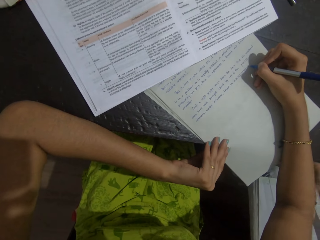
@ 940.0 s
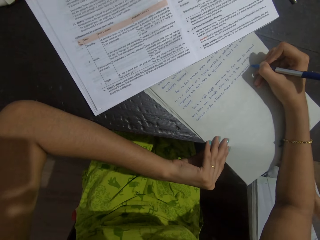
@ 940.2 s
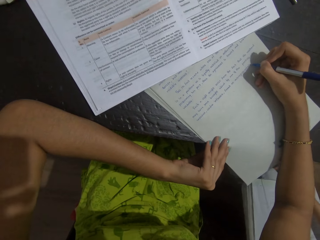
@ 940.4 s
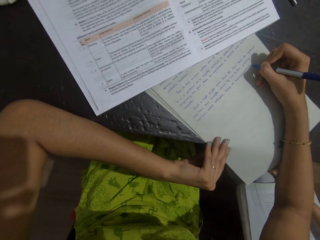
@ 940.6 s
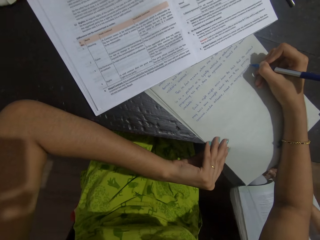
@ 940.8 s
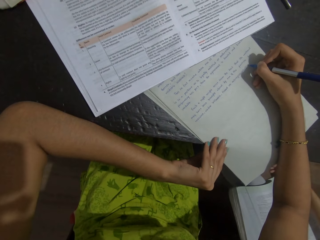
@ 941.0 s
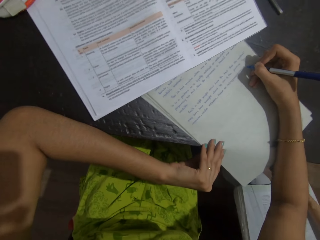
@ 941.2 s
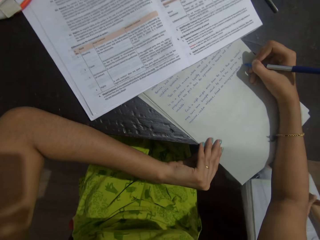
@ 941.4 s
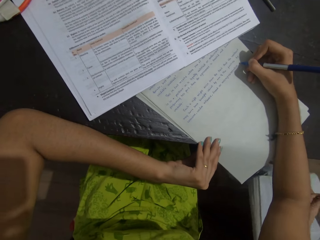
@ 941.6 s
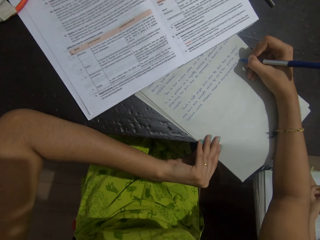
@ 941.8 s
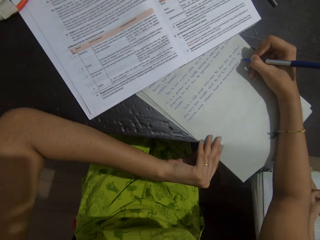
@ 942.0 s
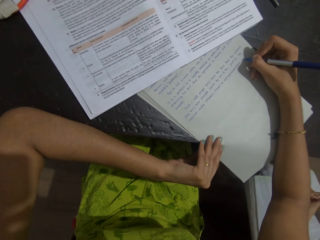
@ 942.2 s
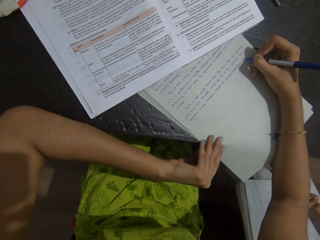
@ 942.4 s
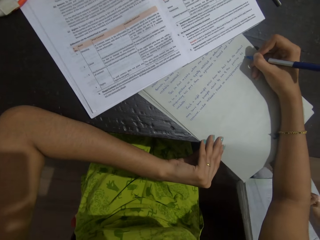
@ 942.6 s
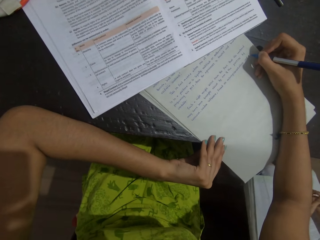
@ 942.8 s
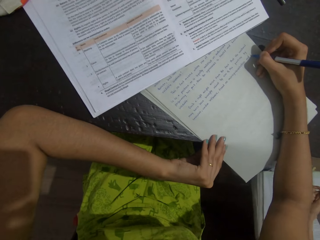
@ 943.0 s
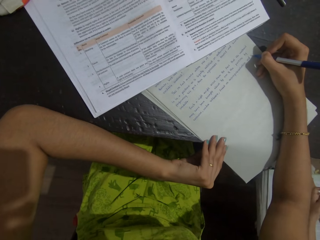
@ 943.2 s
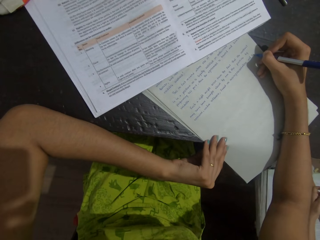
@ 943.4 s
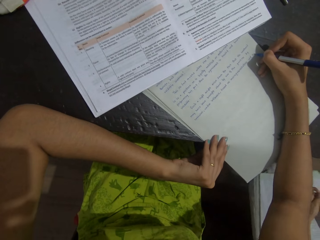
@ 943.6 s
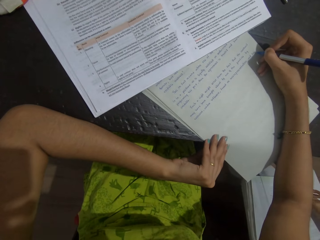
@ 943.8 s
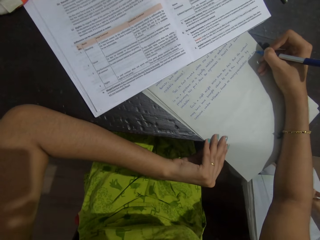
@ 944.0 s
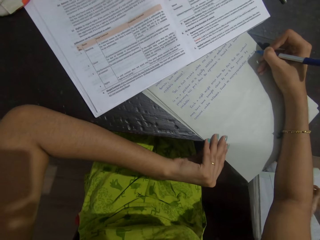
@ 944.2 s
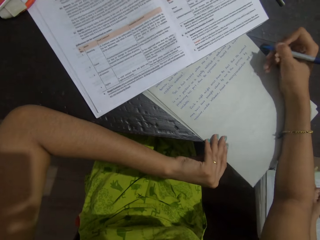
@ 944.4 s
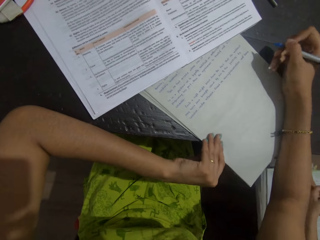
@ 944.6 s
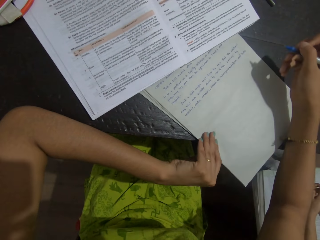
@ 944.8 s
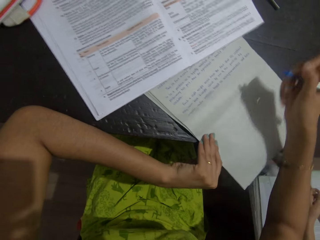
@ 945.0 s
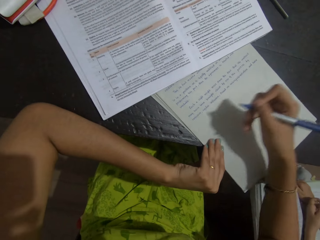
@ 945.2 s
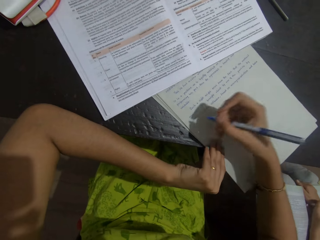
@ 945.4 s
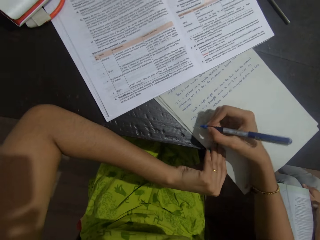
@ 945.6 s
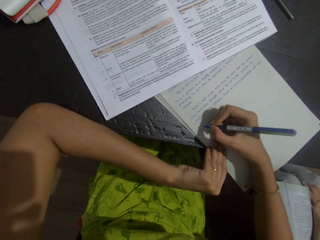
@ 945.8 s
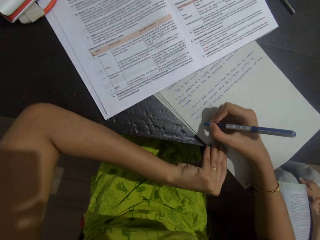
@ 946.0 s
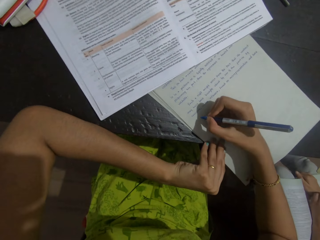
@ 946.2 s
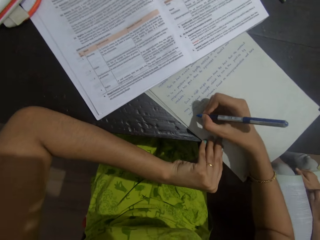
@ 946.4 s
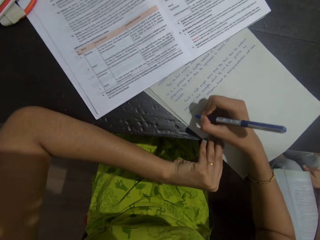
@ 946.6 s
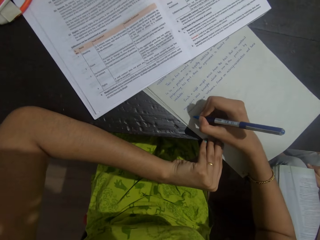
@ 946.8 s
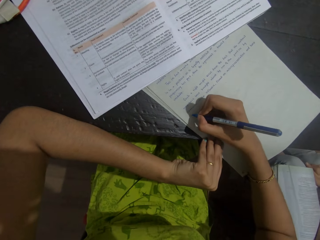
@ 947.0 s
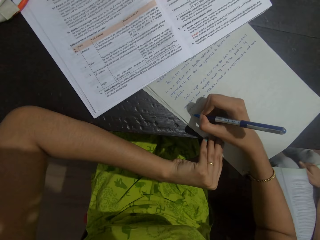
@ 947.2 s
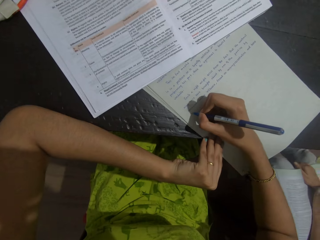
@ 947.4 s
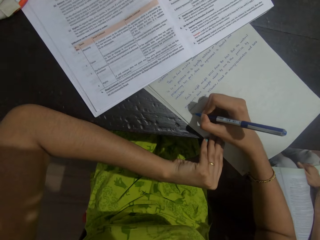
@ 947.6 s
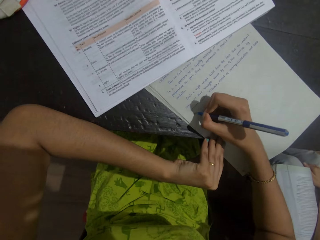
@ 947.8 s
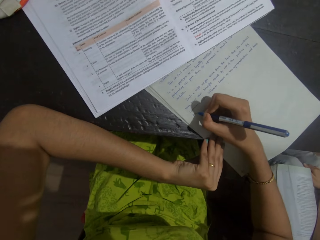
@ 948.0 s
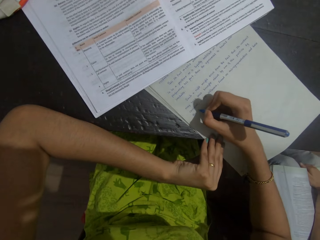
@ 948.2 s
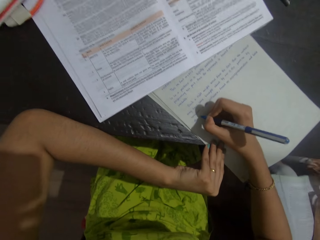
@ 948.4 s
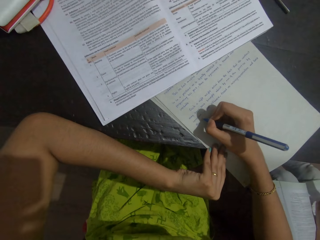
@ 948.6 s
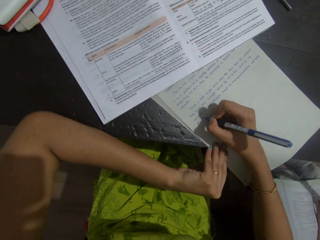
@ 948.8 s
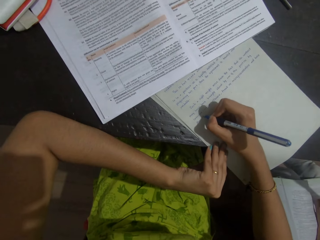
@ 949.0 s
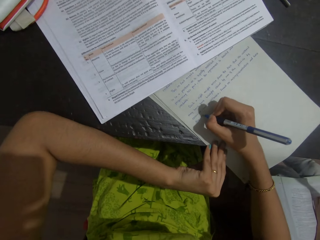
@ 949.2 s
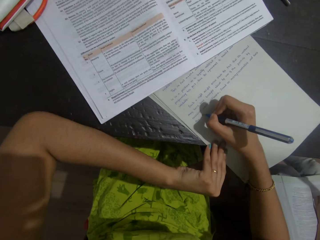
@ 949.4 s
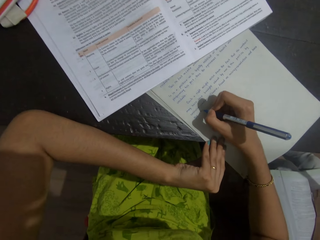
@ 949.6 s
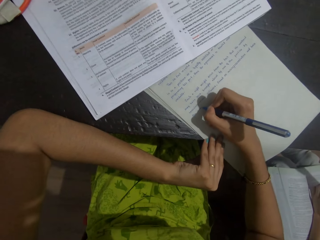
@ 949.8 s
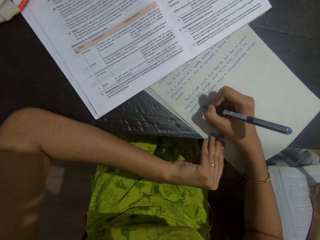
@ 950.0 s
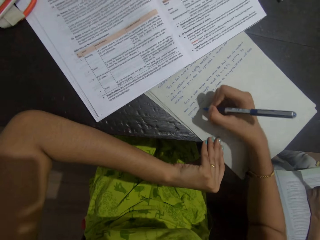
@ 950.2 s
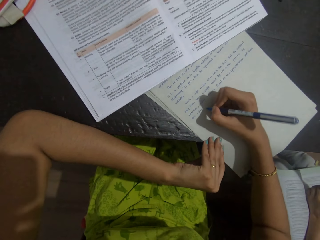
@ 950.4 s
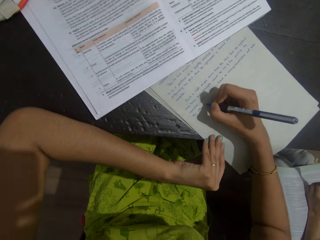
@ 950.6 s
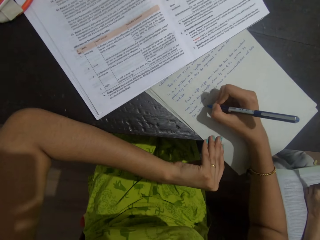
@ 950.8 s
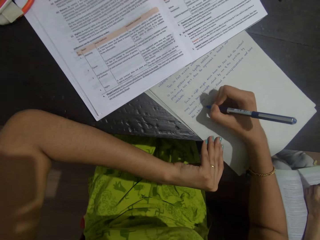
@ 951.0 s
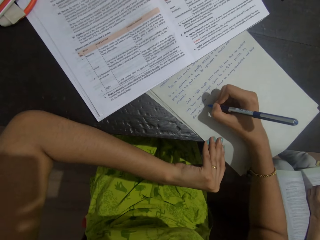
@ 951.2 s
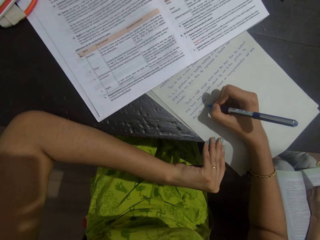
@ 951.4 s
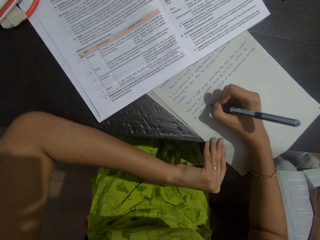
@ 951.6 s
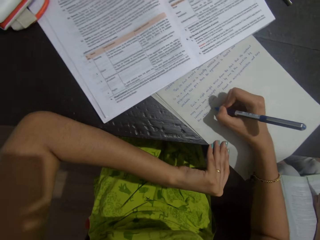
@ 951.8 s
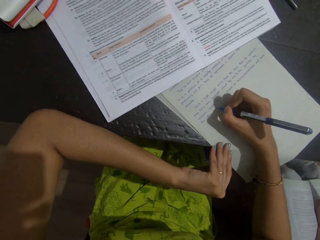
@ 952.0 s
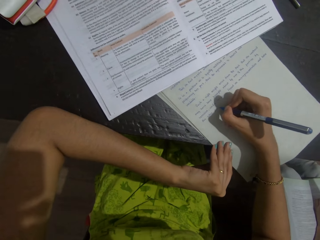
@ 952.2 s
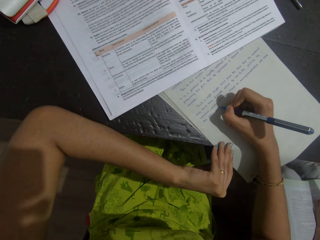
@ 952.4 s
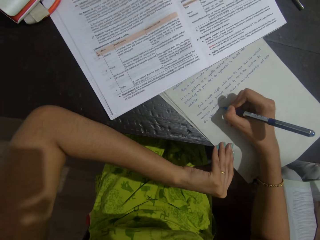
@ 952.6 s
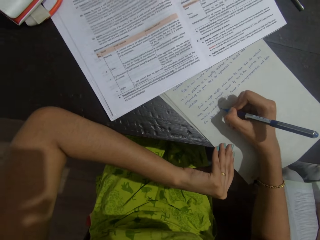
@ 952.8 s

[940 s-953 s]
A person talks with the camera wearer. The camera wearer writes on the sheet of paper with a pen. They talk with the person.

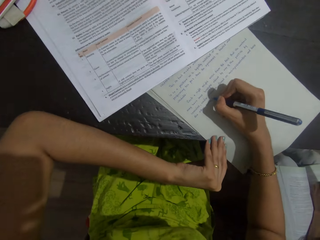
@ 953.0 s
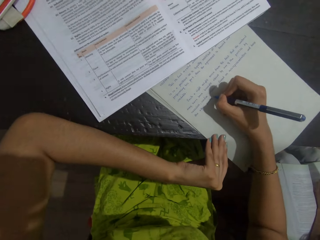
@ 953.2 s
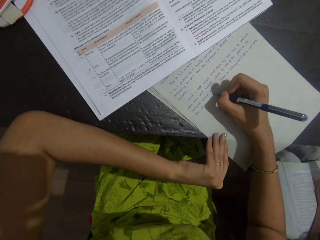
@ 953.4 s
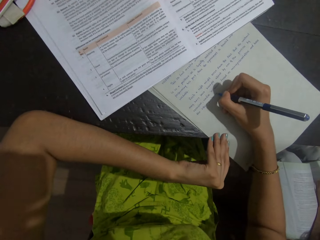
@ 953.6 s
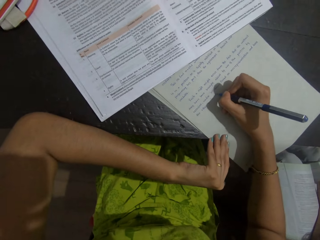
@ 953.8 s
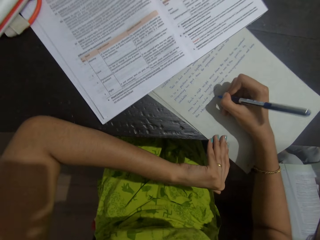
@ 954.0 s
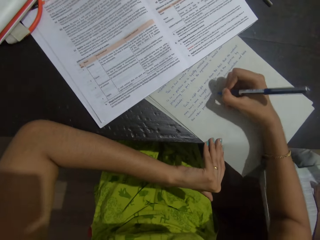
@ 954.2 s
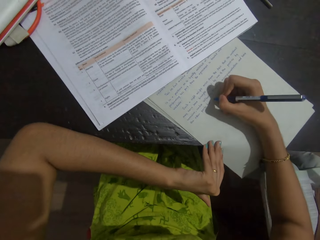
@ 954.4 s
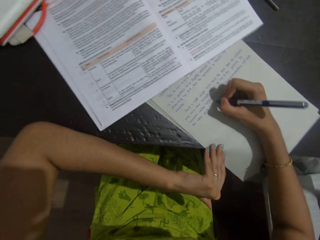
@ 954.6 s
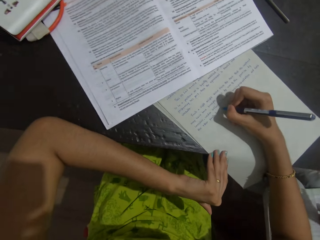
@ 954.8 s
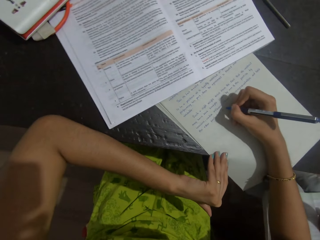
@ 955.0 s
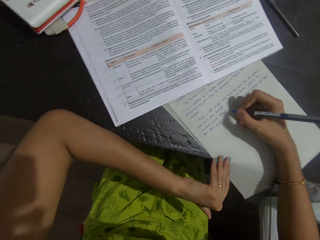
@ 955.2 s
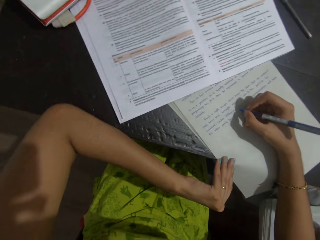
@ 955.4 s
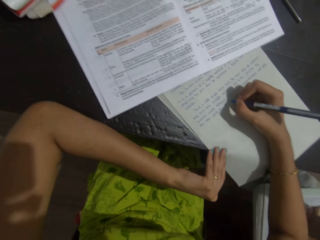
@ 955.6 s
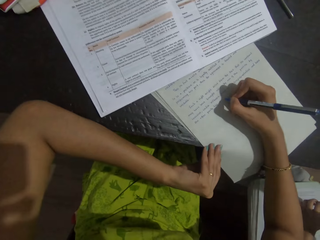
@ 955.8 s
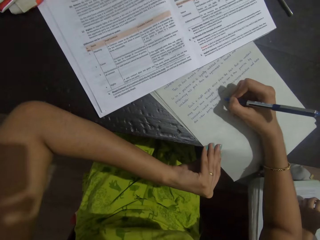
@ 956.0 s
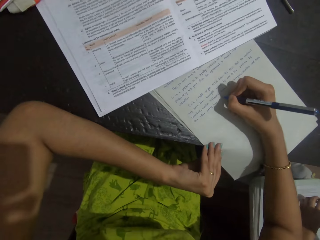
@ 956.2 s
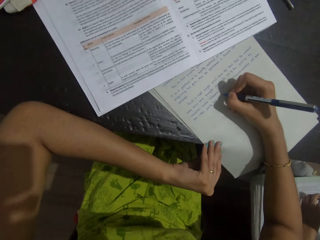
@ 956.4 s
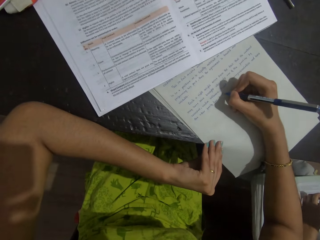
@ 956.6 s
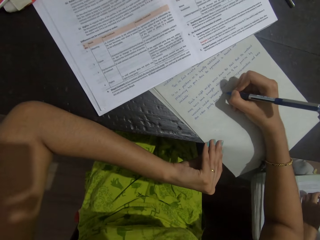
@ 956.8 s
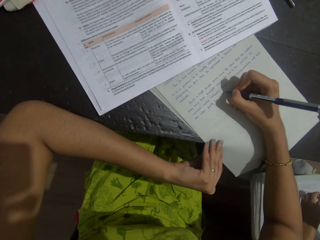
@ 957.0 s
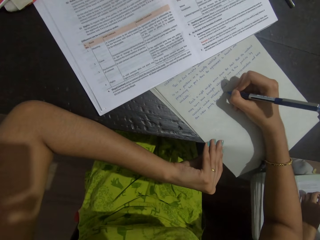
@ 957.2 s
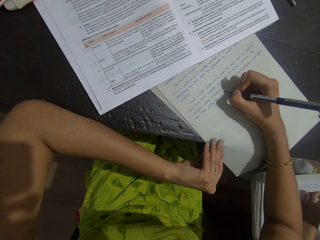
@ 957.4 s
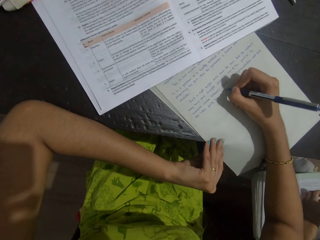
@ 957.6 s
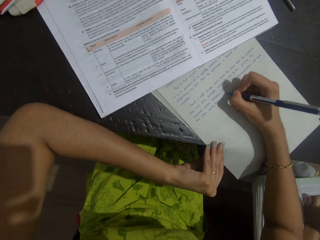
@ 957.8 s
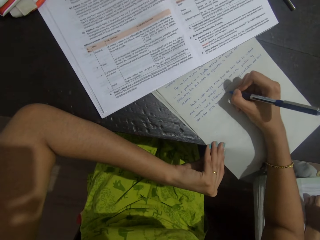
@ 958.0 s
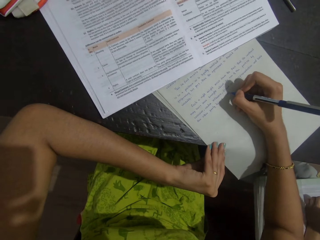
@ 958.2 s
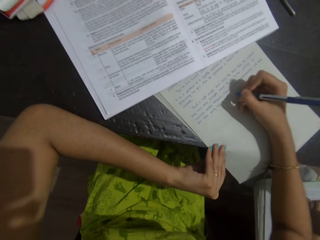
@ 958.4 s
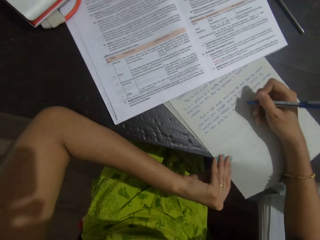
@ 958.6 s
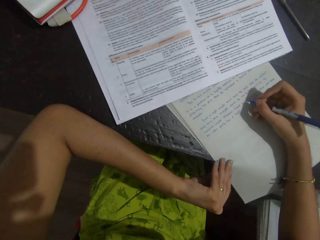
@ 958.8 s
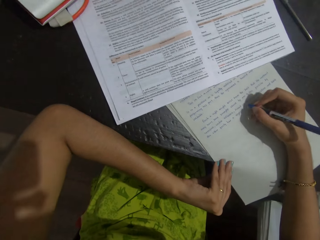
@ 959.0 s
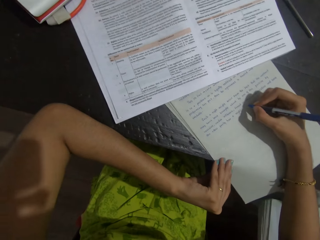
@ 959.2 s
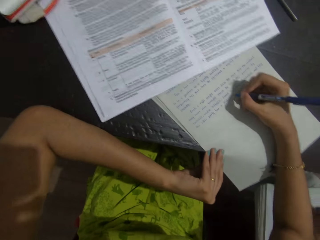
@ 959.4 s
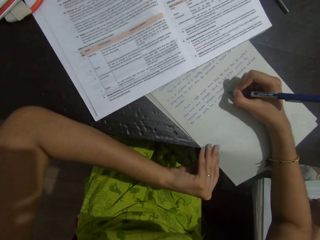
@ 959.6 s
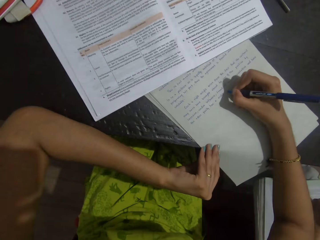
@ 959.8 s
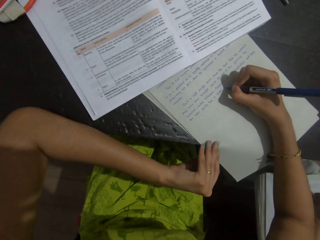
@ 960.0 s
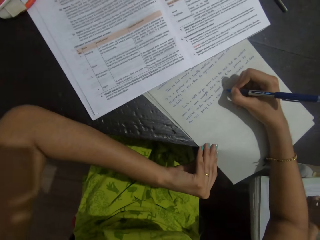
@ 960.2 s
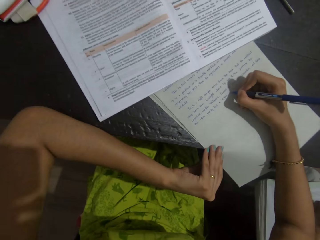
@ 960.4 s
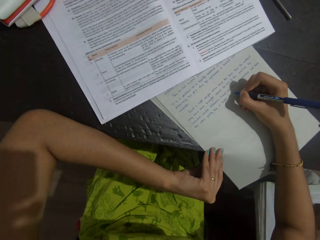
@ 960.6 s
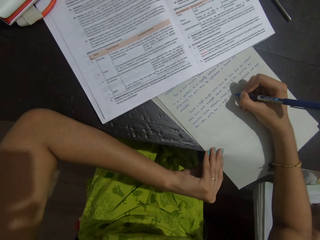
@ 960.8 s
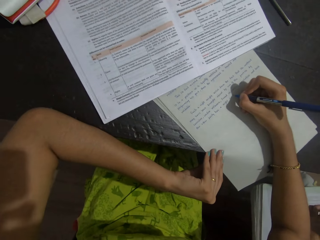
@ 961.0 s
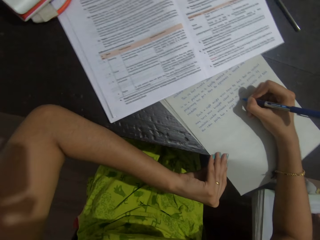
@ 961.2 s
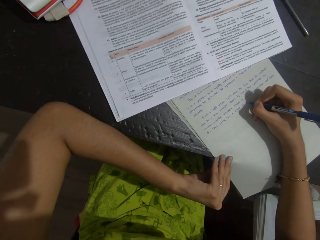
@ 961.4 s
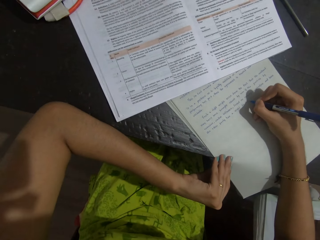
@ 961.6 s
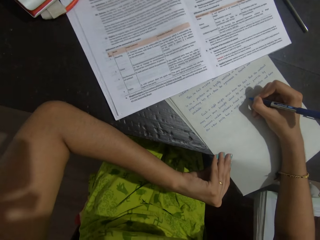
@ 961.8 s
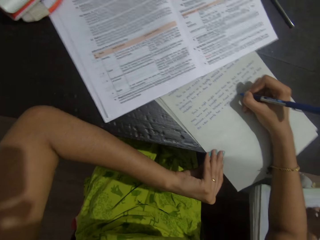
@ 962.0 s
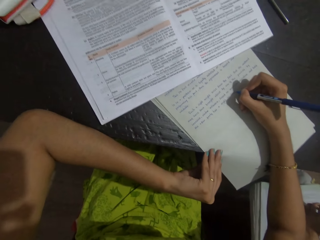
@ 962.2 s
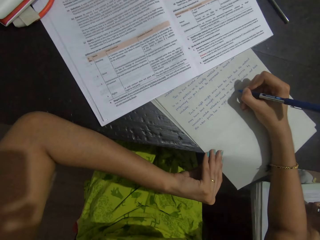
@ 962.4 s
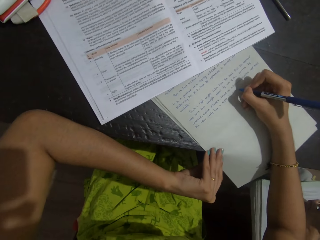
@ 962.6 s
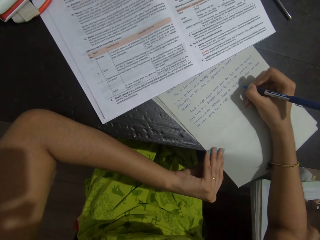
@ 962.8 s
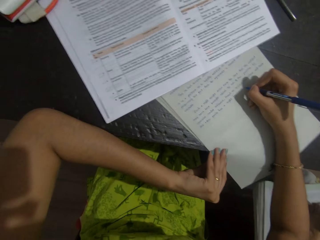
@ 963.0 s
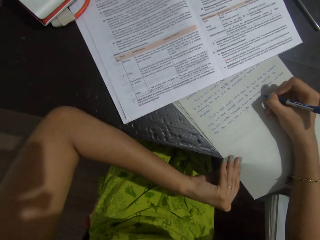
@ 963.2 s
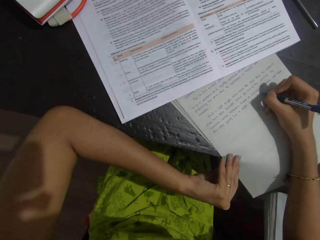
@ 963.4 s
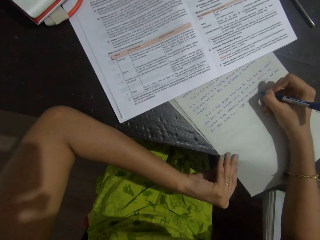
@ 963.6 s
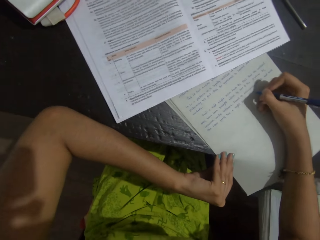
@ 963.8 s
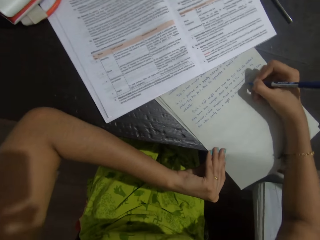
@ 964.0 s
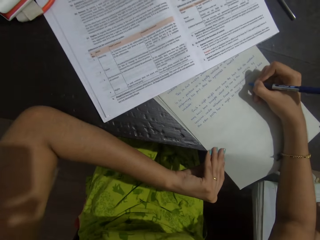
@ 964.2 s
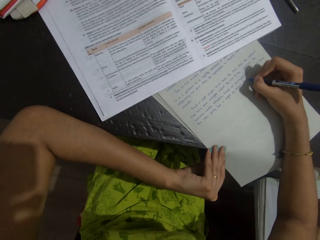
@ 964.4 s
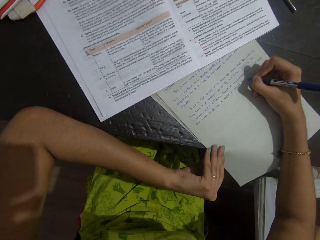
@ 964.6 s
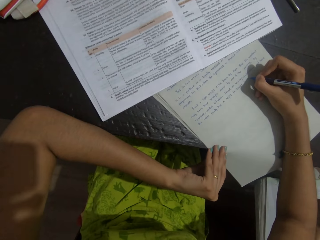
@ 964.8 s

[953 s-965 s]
The camera wearer writes on the sheet of paper with a pen. They look around. They write on the sheet of paper with the pen. They write on the sheet of paper with the pen again. They talk with a person. They write on the sheet of paper with the pen. The person talks with the camera wearer. The camera wearer writes on the sheet of paper with the pen. They look around. They write on the sheet of paper with the pen. They write on the sheet of paper with the pen again.
